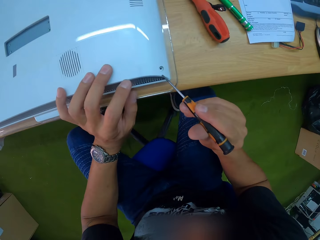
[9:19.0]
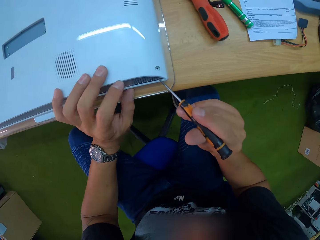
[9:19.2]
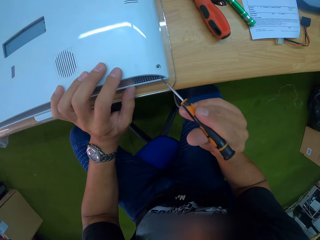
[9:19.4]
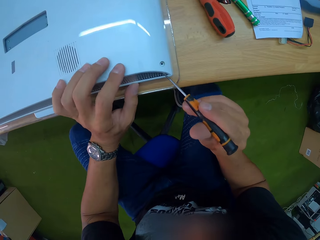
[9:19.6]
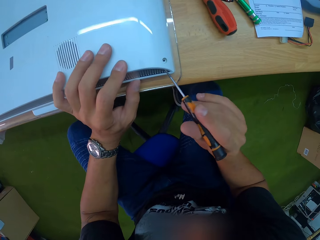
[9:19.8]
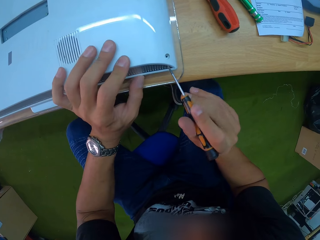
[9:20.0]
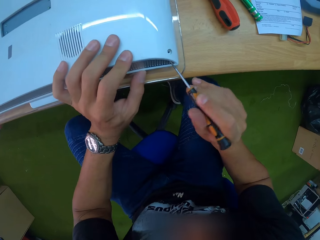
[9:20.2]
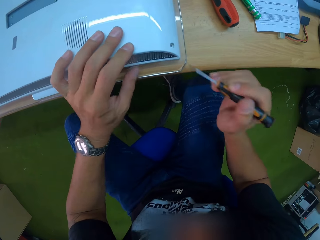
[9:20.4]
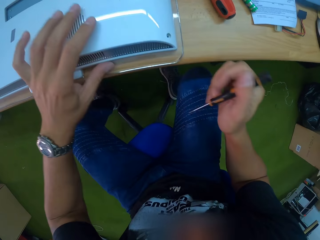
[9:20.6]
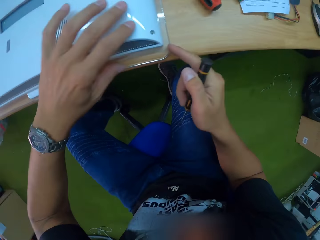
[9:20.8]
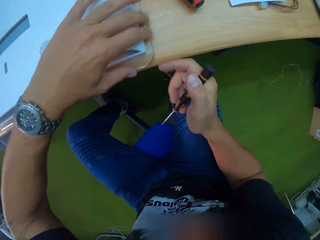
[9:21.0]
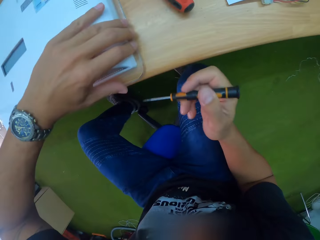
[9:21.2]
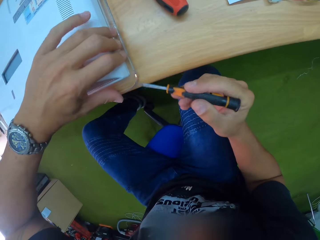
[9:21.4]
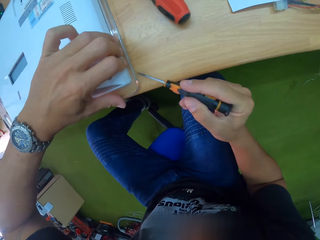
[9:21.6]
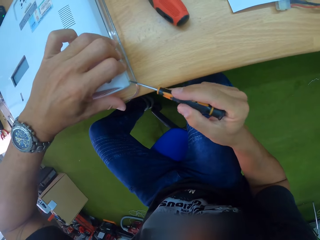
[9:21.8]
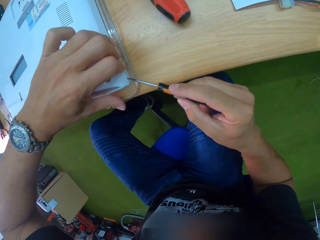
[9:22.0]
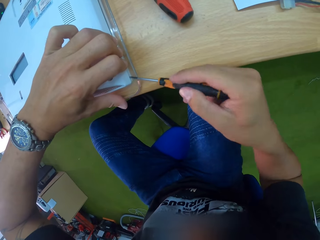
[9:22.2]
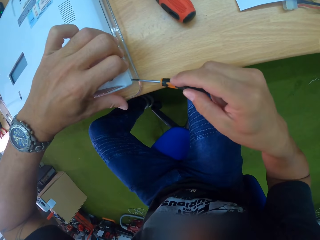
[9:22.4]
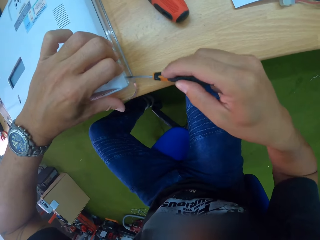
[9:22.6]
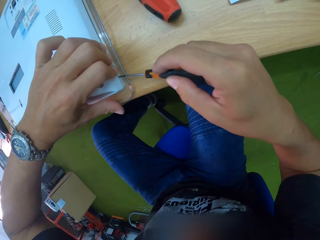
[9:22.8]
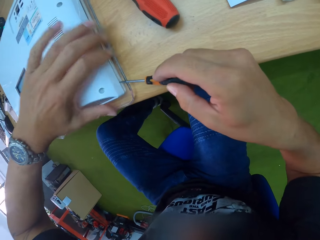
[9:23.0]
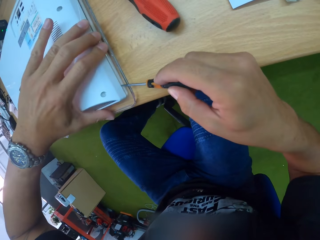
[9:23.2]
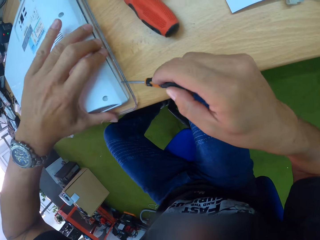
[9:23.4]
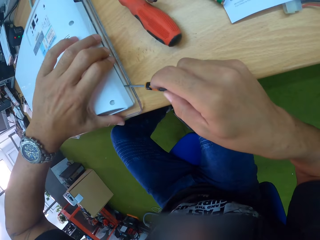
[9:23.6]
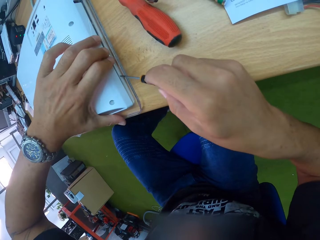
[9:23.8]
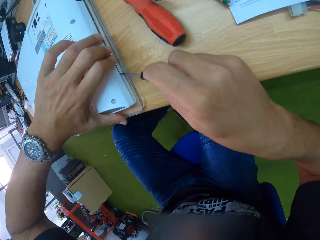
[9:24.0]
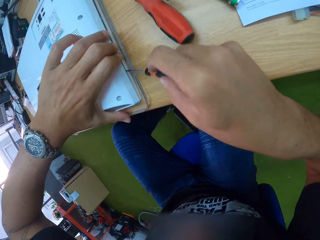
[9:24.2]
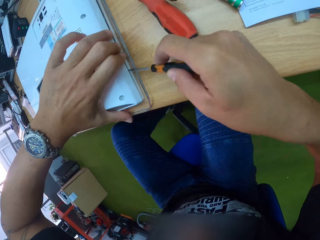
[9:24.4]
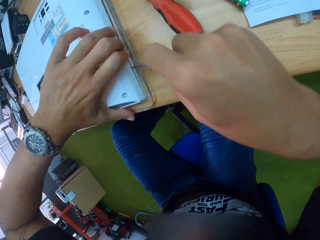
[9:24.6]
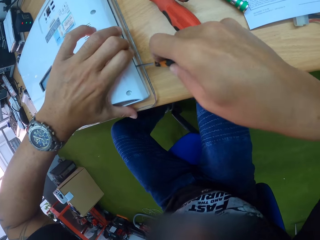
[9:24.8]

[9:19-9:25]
The camera wearer opens the case of the monitor with the screwdriver in his right hand.

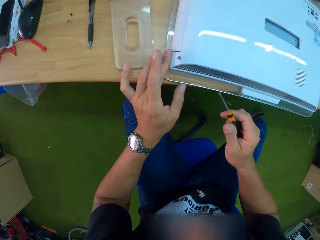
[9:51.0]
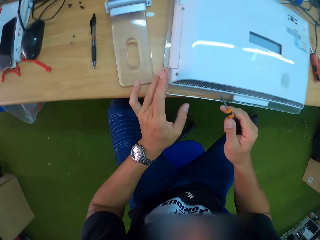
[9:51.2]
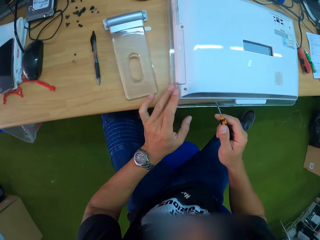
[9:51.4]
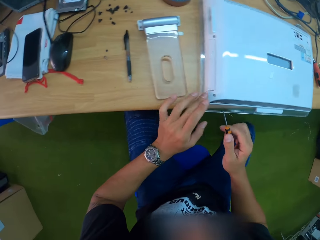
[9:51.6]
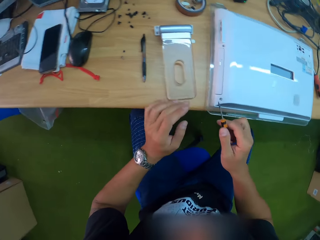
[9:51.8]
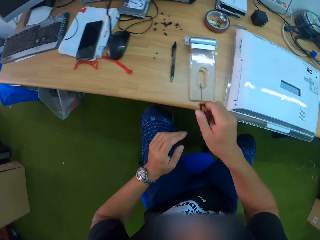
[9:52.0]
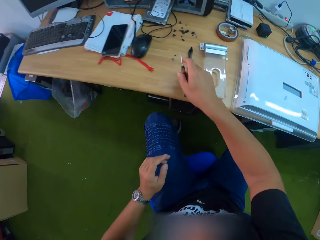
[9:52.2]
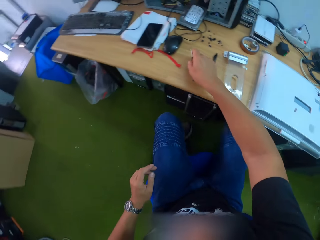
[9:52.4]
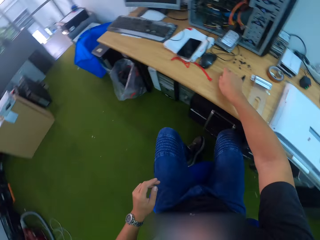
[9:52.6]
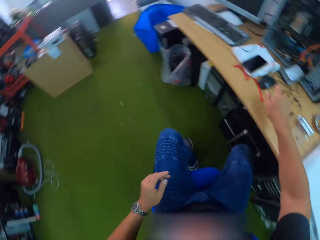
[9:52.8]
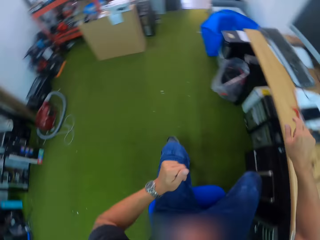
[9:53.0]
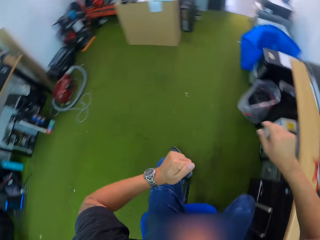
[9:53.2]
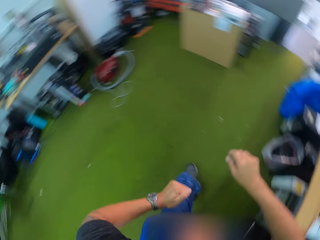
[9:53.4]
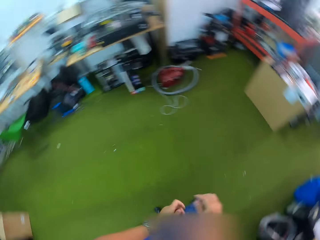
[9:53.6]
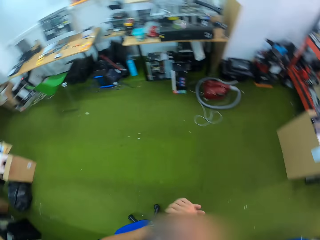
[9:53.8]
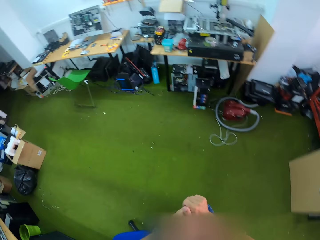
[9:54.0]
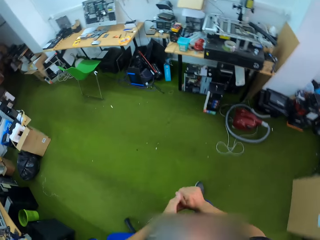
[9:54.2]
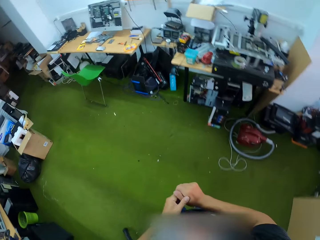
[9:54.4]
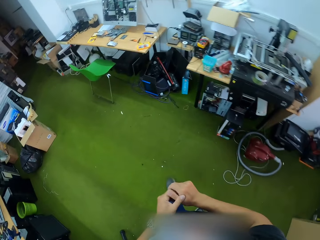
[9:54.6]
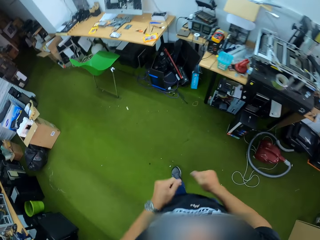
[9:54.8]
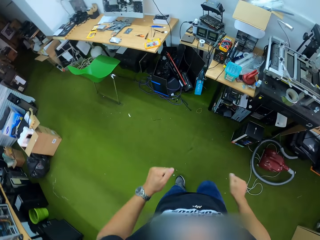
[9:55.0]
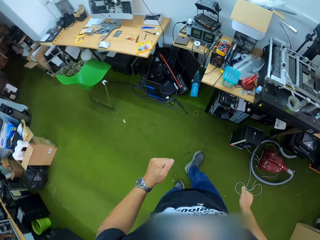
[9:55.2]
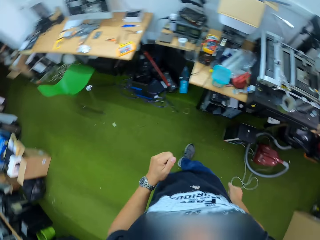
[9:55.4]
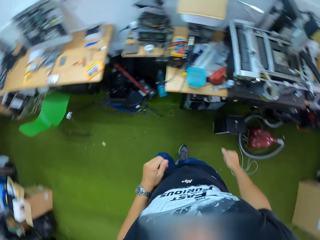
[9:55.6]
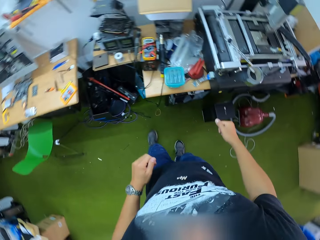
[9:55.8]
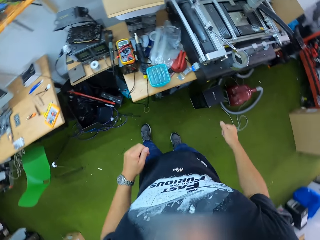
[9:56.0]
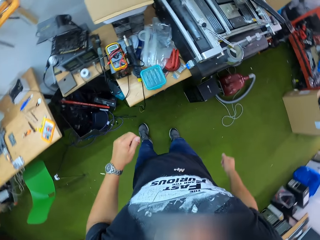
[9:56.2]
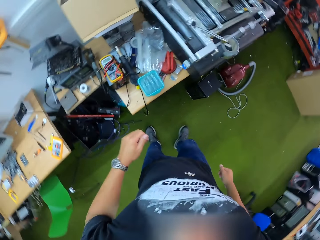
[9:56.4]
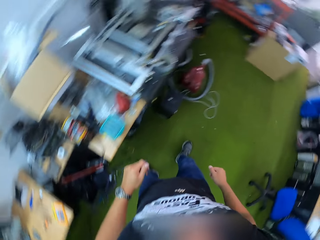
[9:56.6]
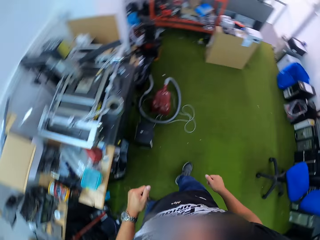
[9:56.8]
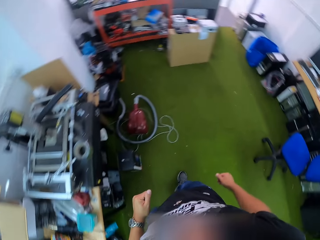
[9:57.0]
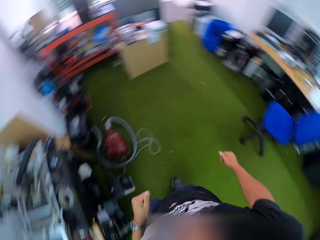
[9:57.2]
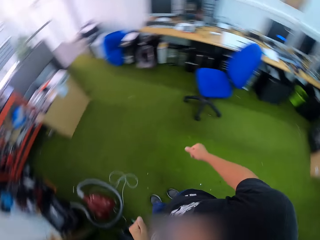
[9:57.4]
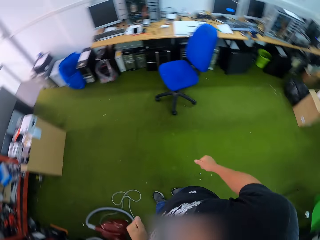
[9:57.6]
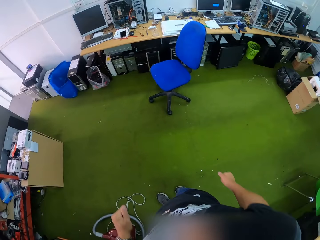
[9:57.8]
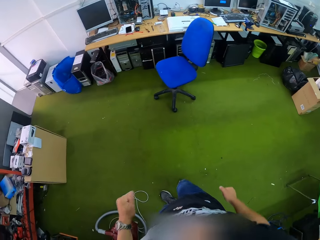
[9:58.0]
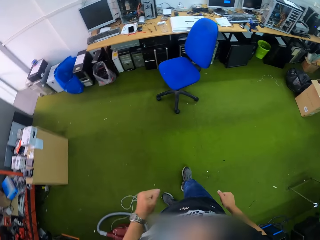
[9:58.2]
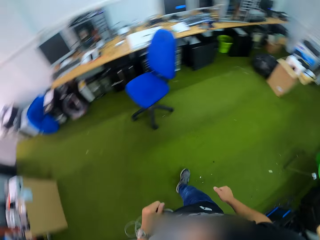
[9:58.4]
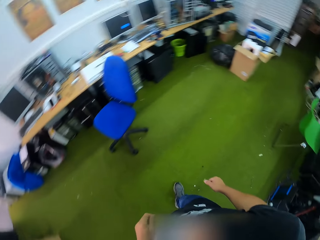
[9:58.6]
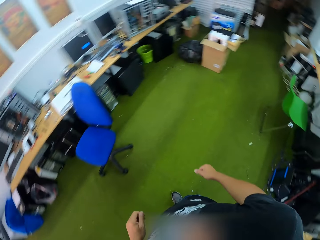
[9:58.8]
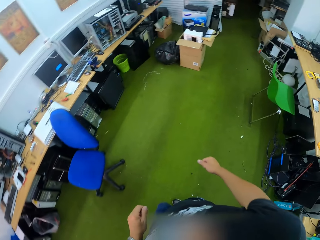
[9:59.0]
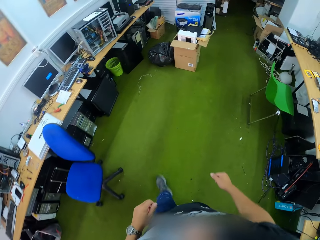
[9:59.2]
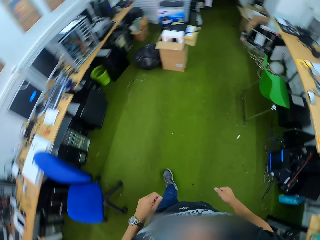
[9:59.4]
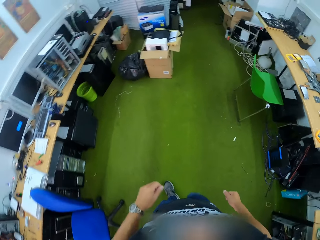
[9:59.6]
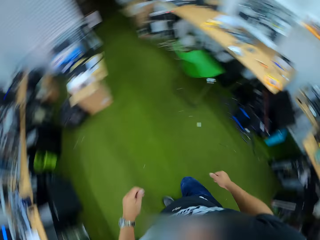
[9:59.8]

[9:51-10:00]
The camera wearer places the screwdriver on the table with his right hand. He stands from the chair. He walks round the workshop looking for something.

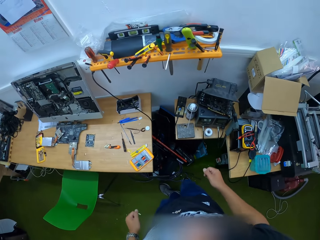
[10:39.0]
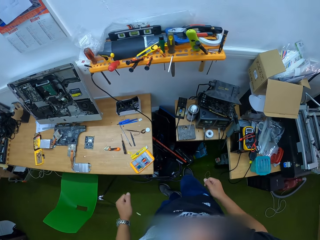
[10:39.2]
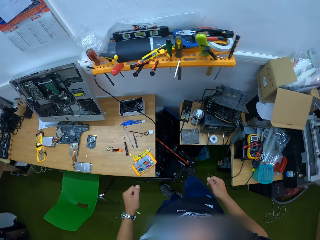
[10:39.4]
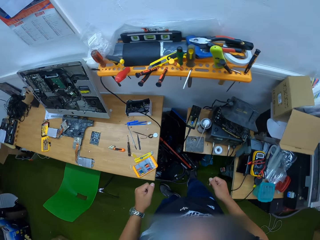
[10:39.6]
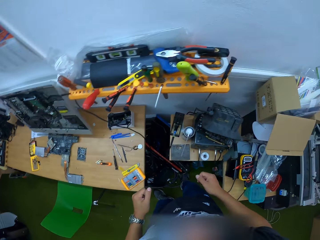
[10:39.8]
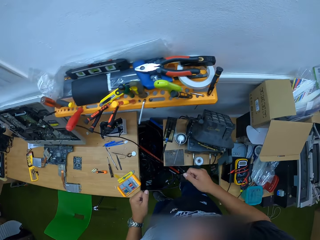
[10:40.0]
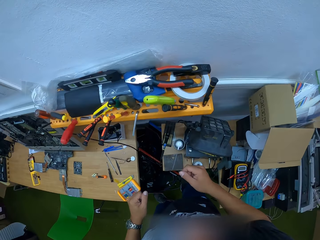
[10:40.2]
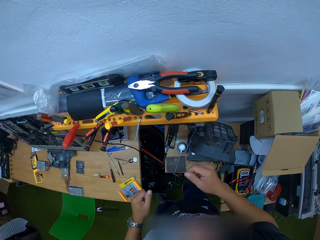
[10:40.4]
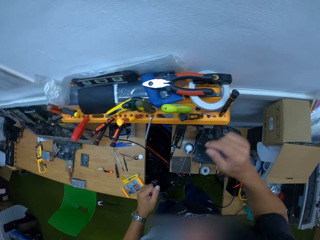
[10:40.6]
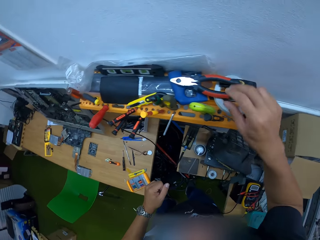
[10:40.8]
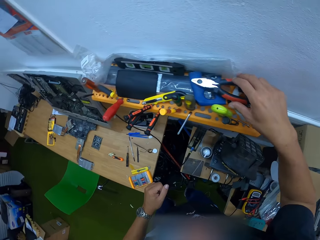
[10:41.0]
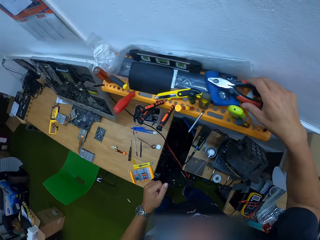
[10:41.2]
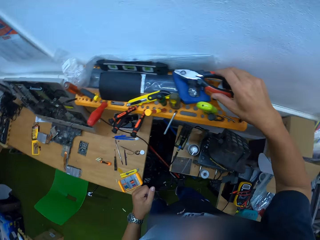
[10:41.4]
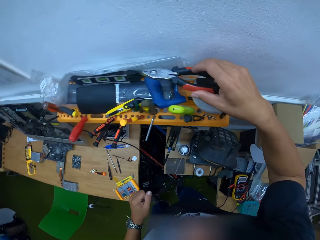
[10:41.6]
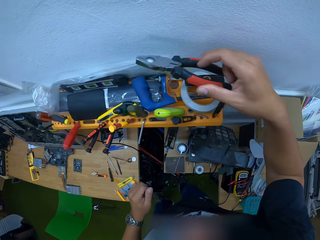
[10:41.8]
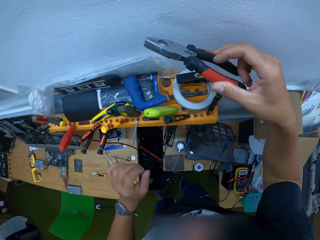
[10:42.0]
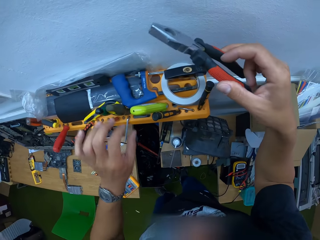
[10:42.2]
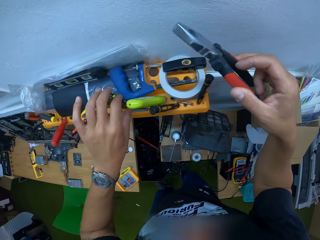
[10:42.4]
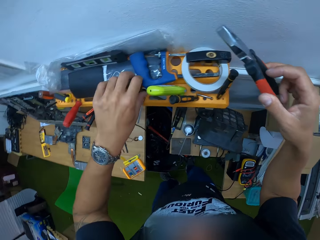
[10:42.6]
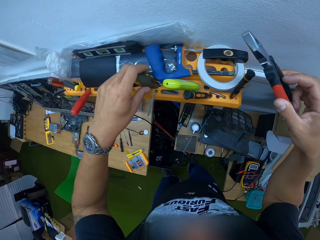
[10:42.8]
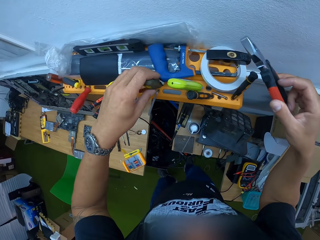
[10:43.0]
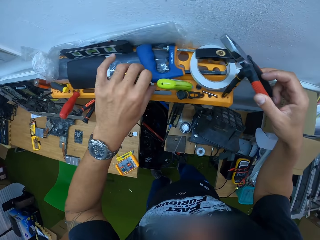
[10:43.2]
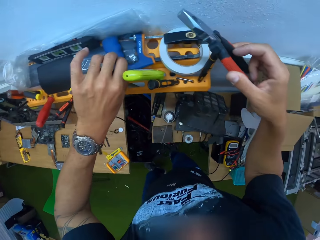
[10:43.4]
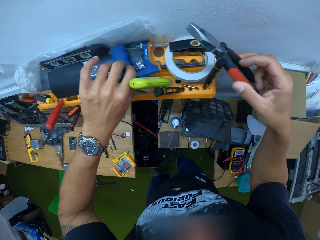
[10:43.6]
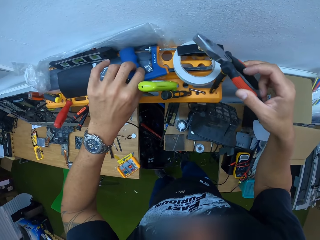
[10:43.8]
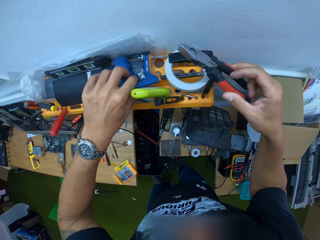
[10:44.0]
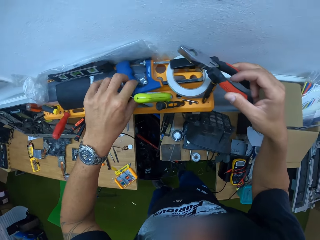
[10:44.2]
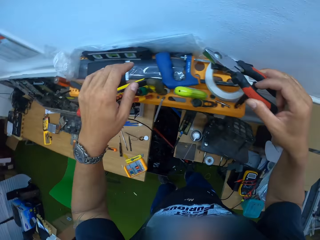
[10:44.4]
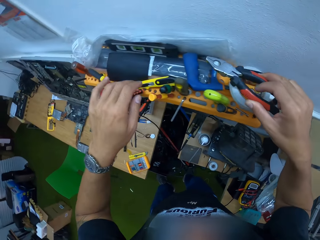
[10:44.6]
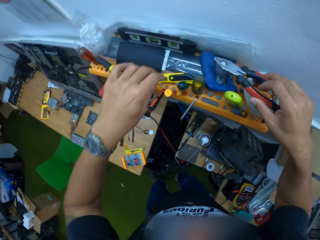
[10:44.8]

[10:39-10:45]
The camera wearer picks up a plier from a platform in the workshop with his right hand. He adjusts a screwdriver on the platform with his left hand. He checks something.
